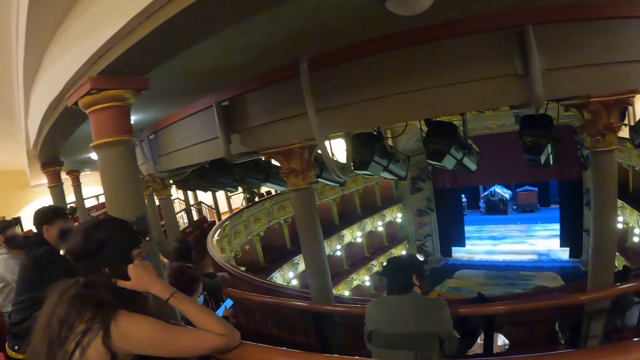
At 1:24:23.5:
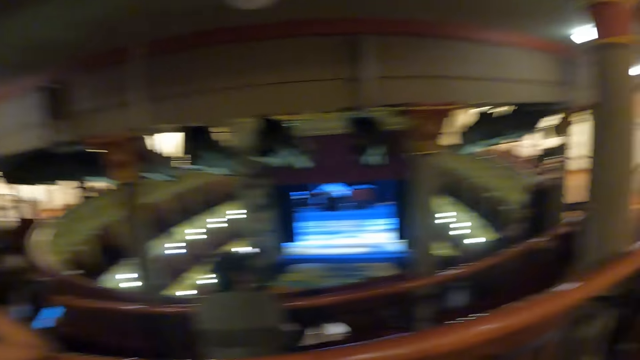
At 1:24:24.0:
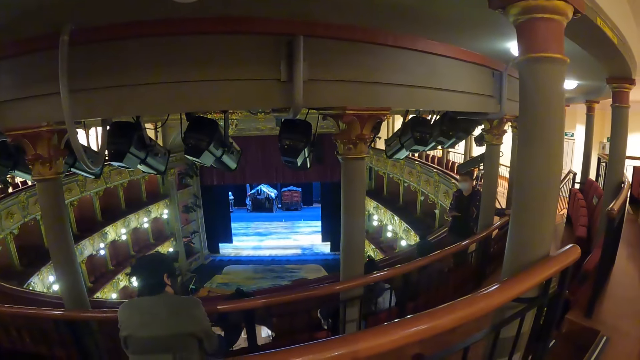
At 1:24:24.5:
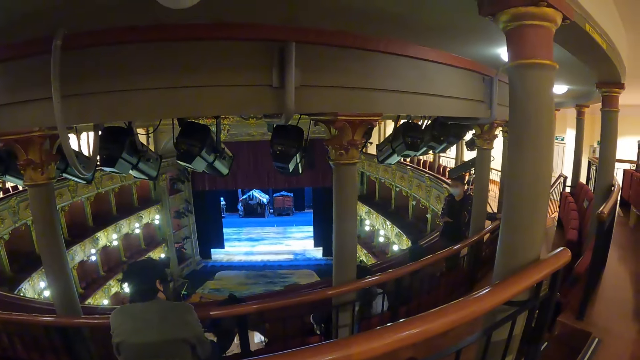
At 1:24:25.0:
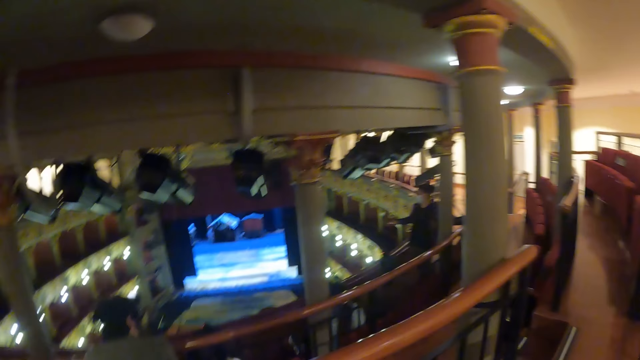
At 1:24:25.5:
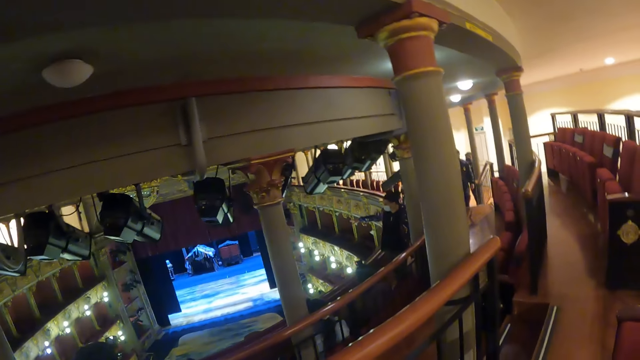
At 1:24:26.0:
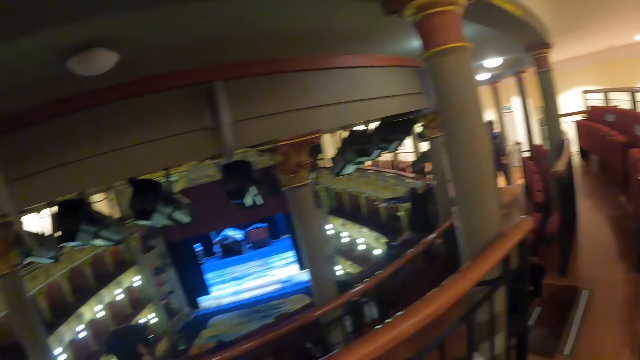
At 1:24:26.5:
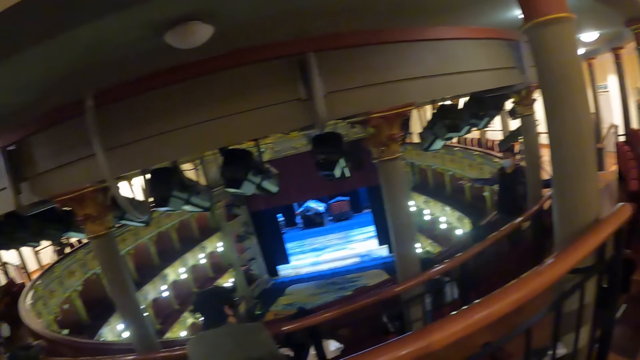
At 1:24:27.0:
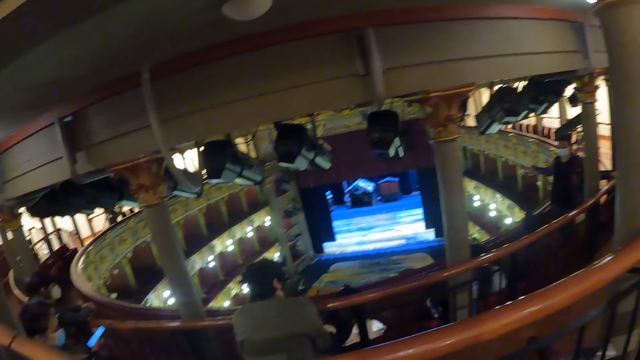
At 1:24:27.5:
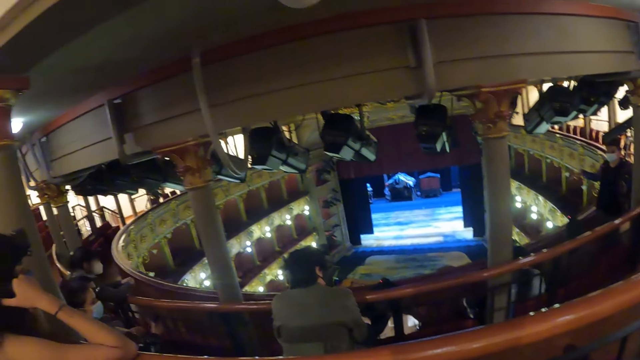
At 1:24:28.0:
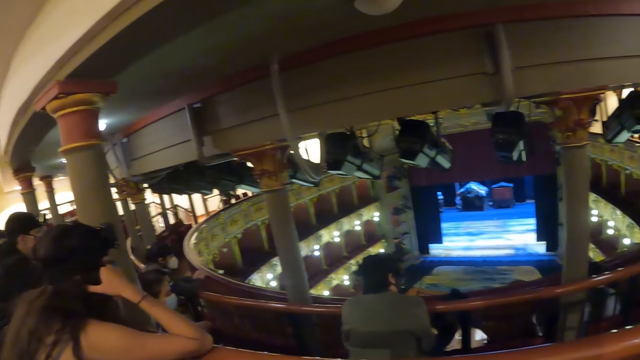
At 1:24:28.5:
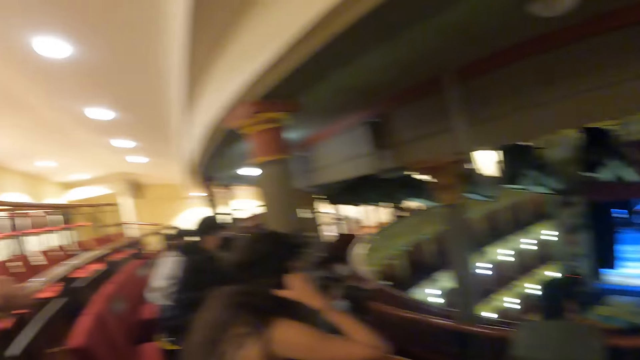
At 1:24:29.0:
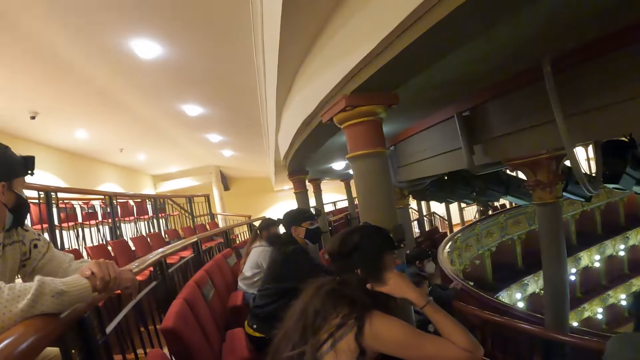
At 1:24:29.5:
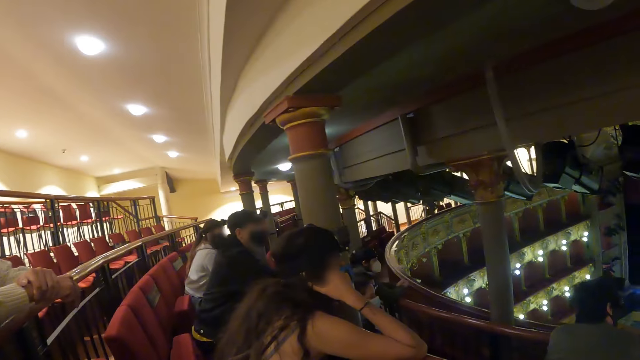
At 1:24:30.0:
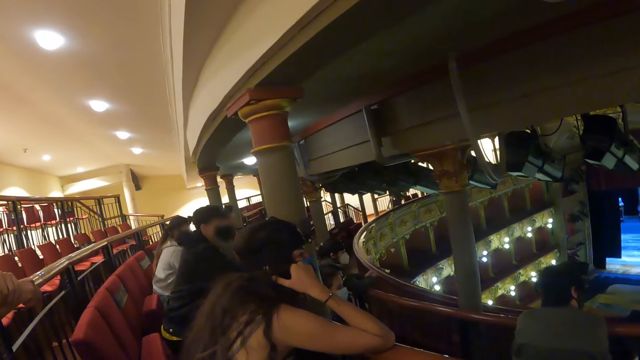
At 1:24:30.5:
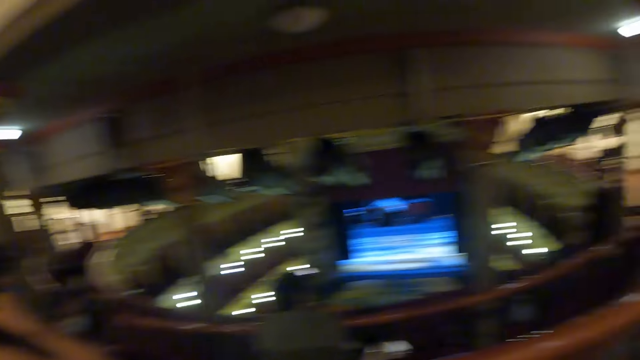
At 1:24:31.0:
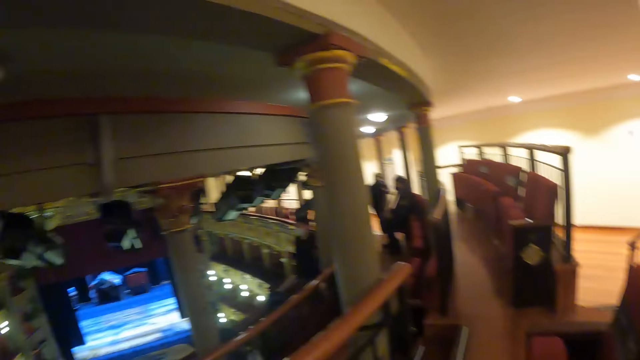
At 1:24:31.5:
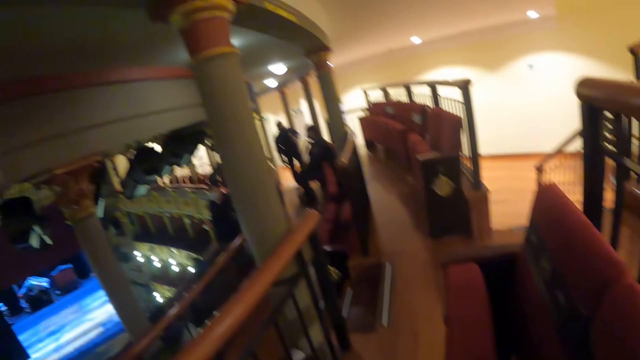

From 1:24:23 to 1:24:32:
The camera wearer looks around the auditorium.

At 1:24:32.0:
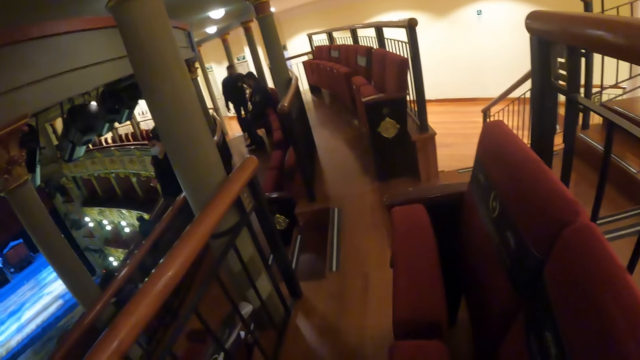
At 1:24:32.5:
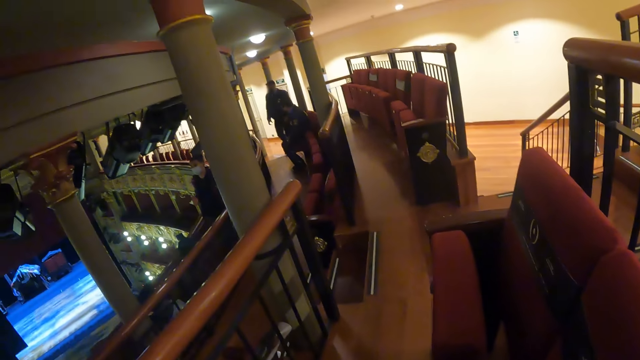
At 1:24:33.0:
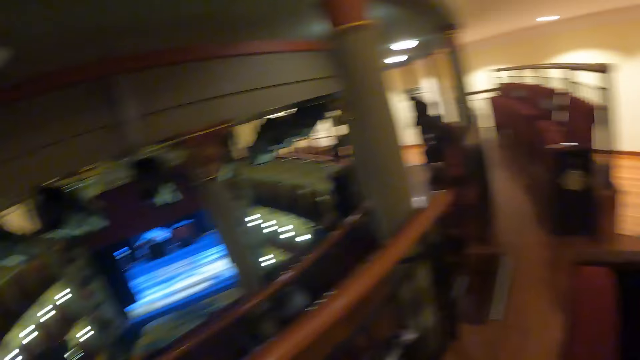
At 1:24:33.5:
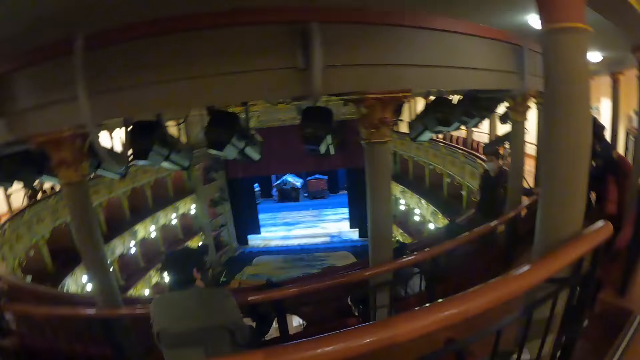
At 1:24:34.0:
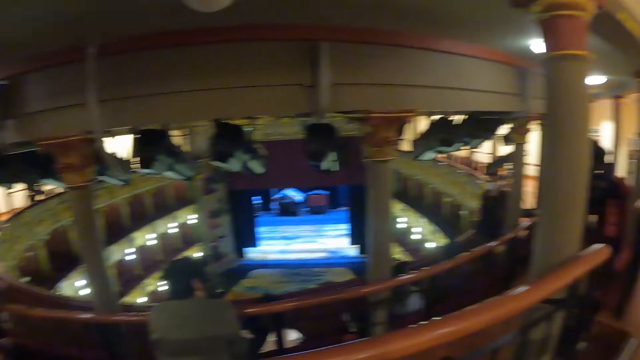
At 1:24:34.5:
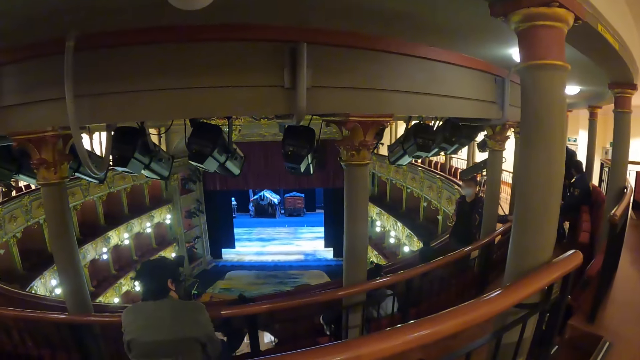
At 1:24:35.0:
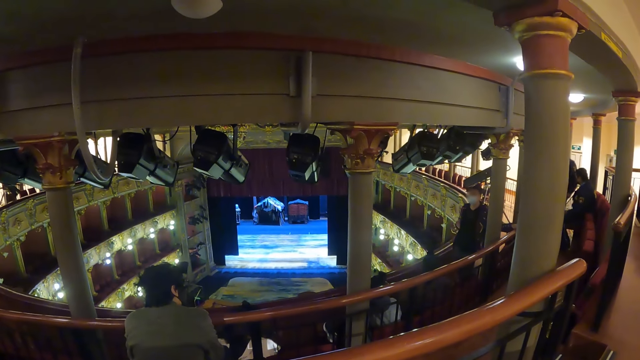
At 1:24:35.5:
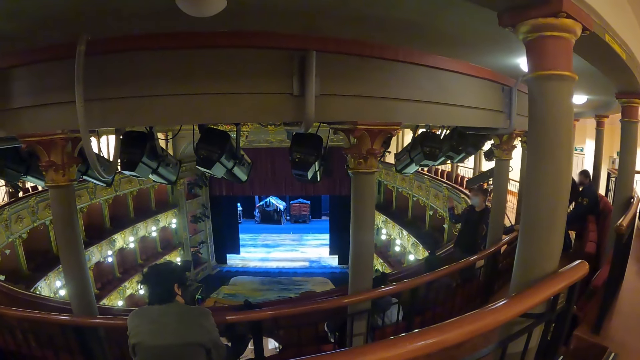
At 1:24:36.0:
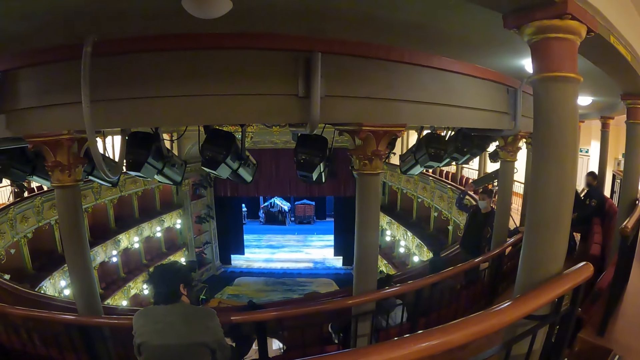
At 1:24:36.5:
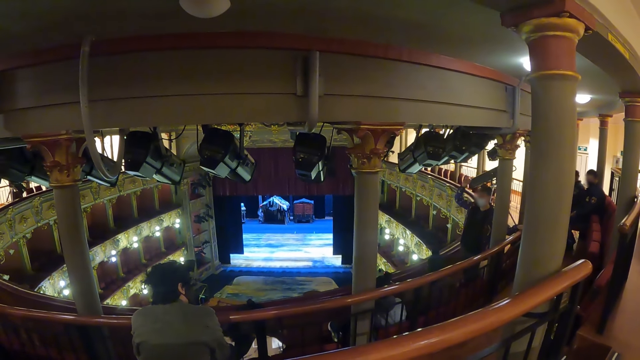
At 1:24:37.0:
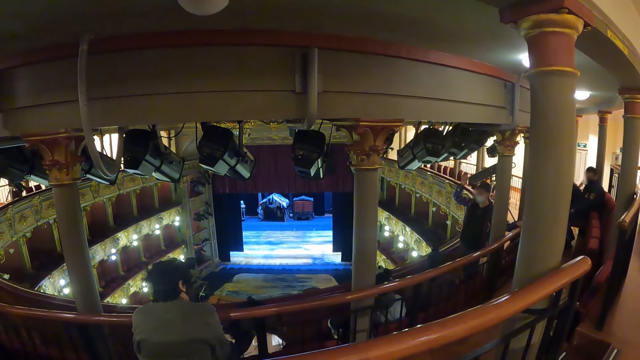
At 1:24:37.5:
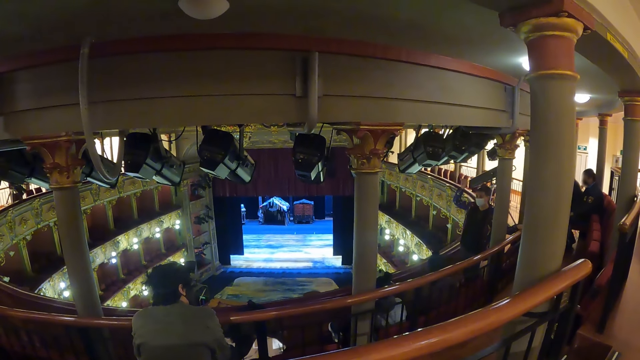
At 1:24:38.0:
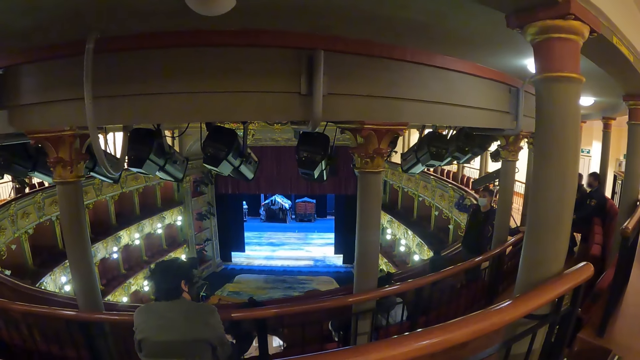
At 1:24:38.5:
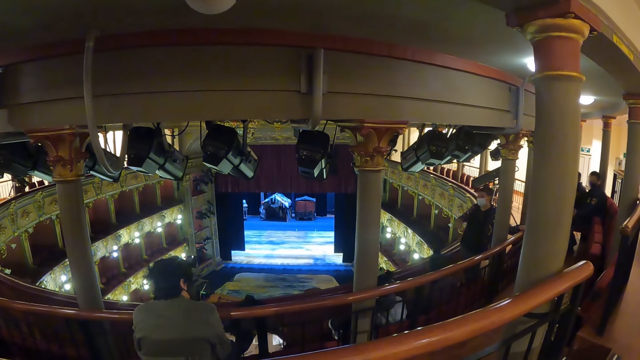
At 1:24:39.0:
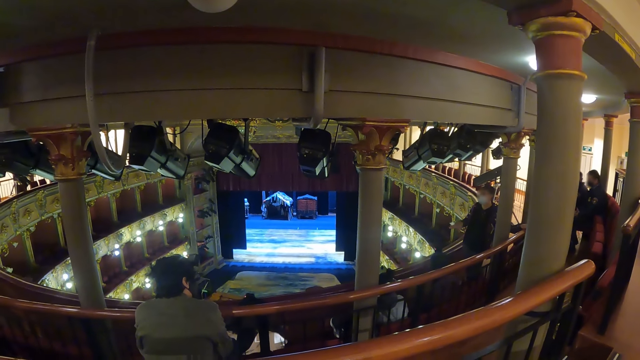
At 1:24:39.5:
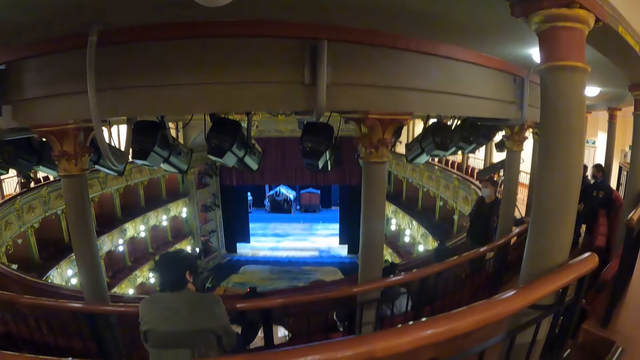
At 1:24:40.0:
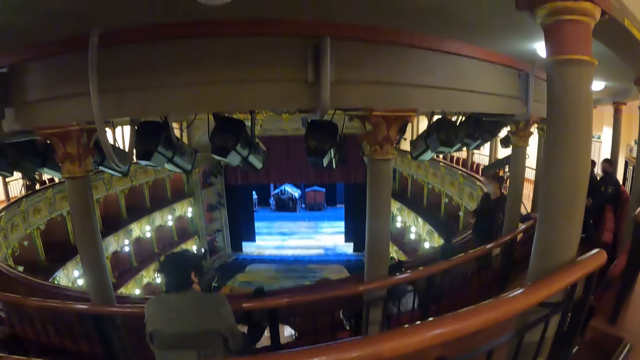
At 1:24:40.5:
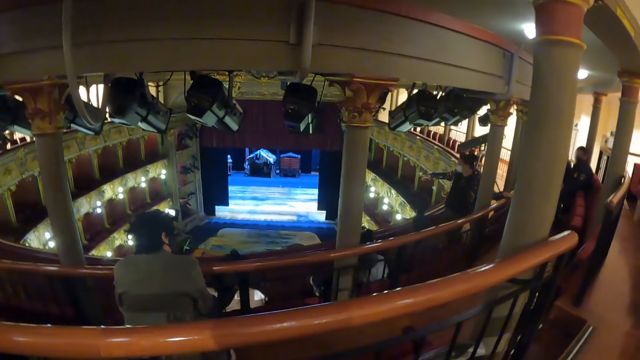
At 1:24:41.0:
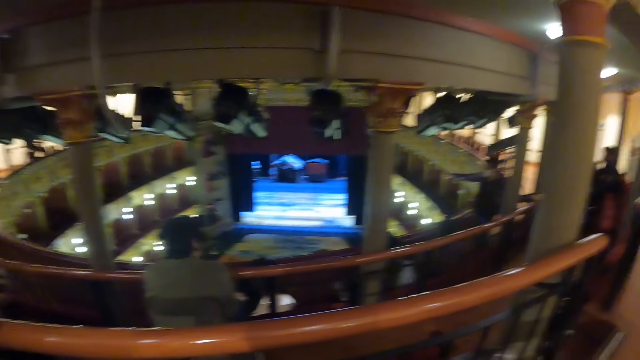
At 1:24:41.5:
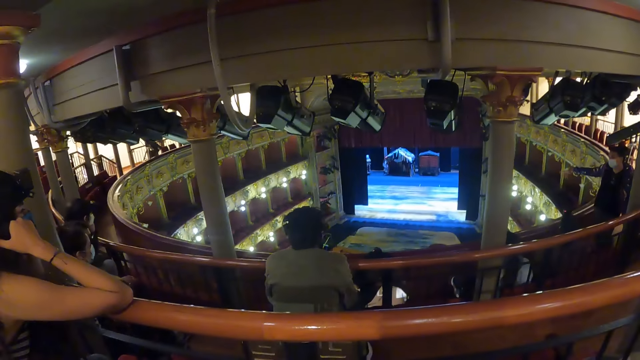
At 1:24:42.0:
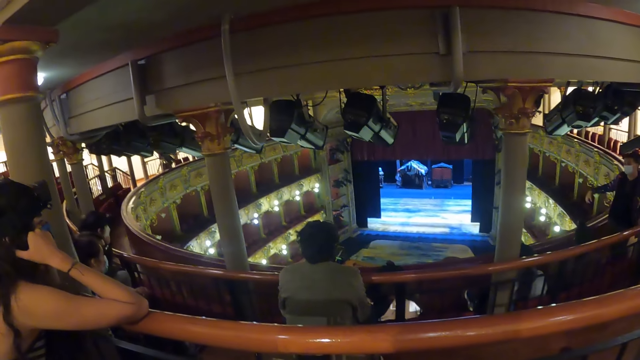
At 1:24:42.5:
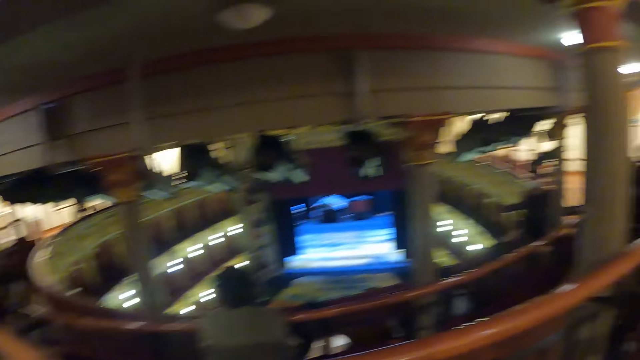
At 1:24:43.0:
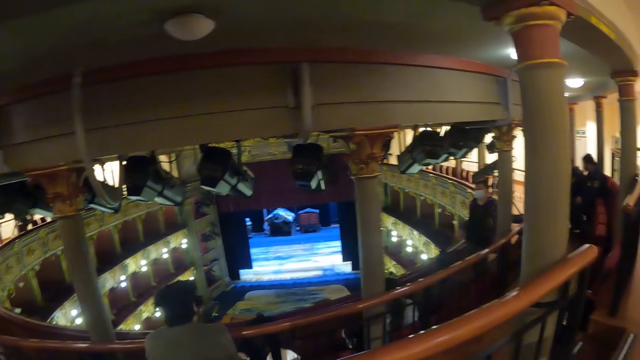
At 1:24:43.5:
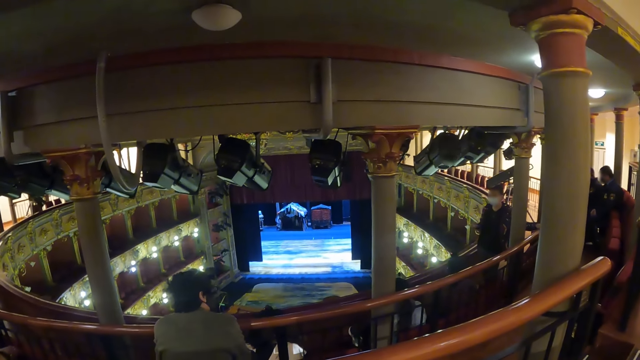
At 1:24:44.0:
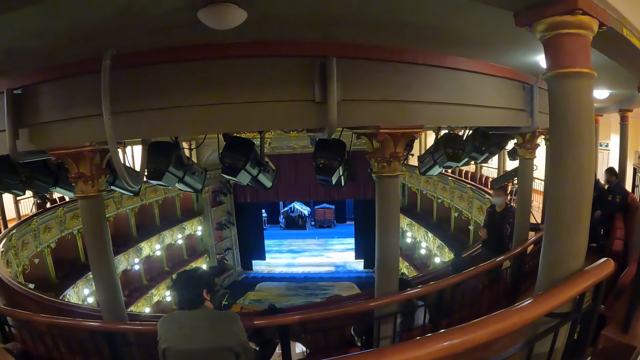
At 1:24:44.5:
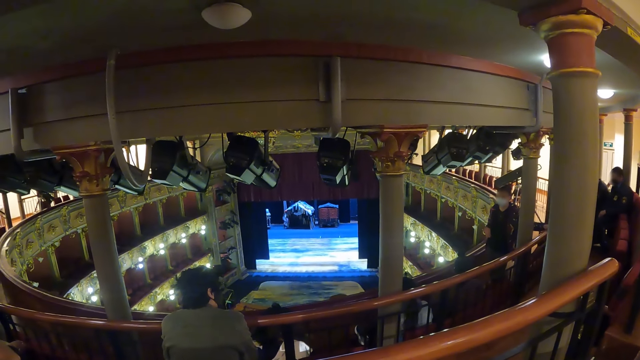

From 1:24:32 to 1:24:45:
The camera wearer looks at a speaker.
